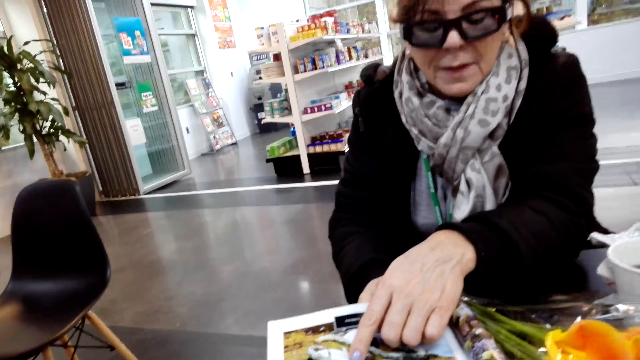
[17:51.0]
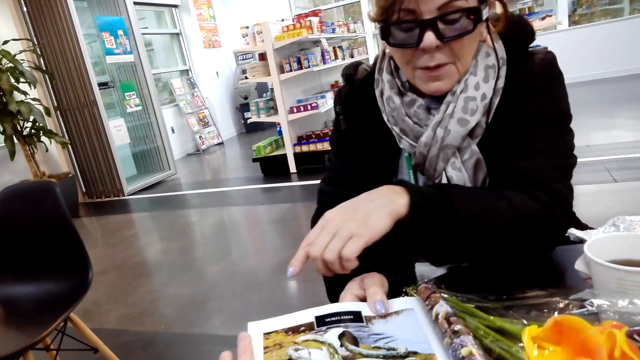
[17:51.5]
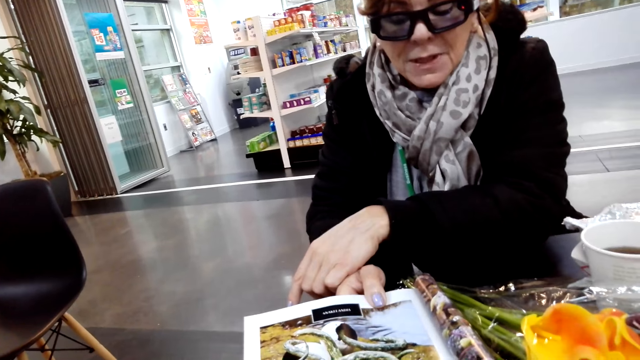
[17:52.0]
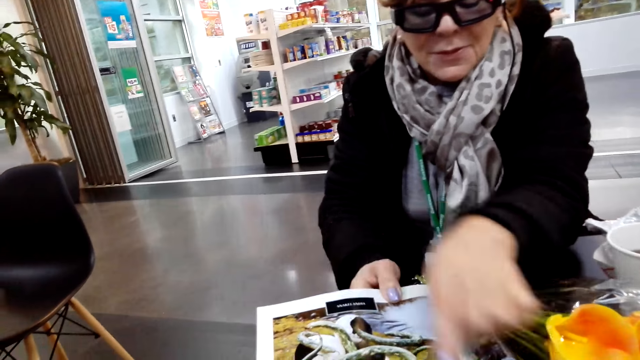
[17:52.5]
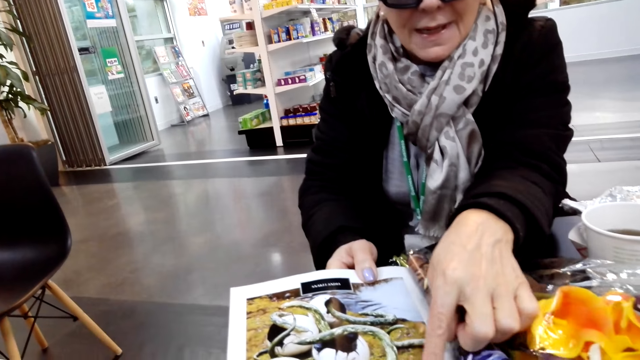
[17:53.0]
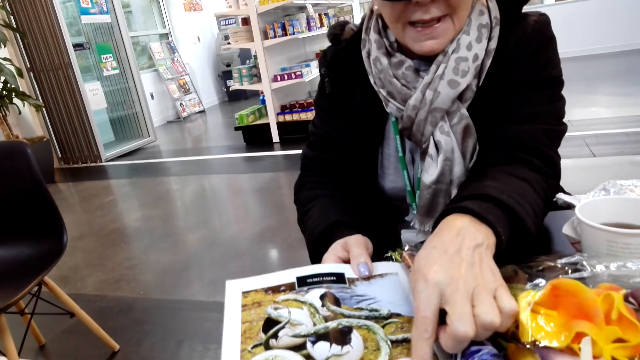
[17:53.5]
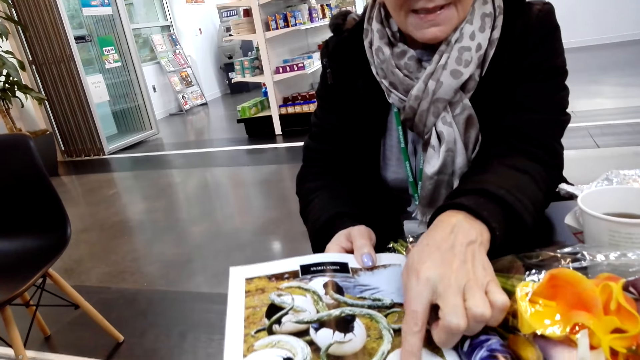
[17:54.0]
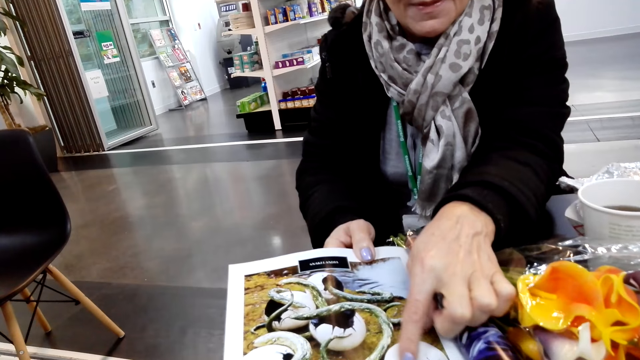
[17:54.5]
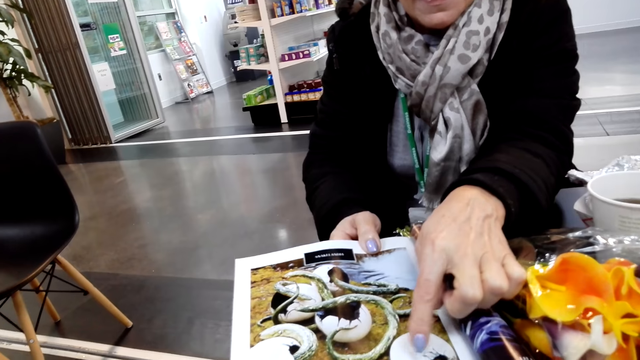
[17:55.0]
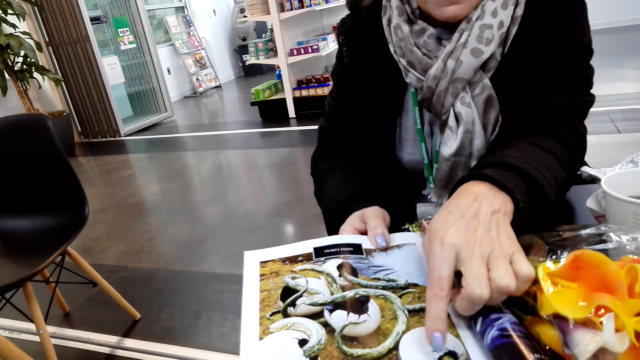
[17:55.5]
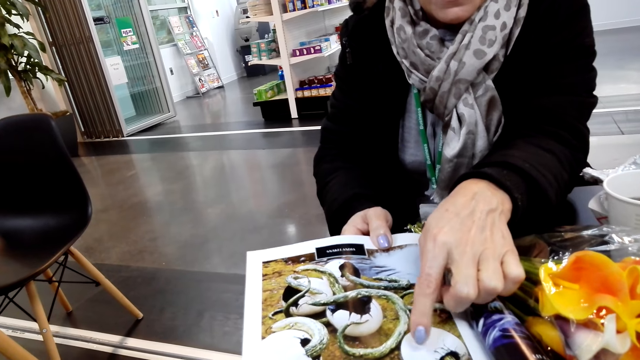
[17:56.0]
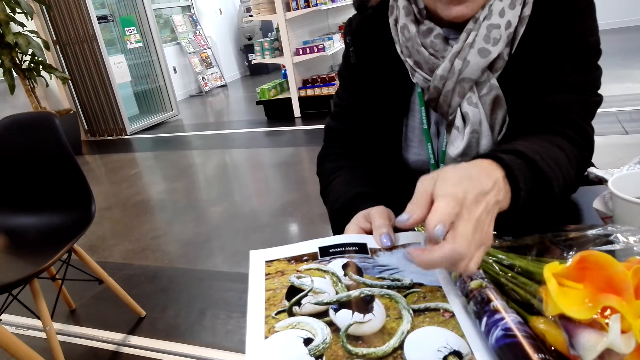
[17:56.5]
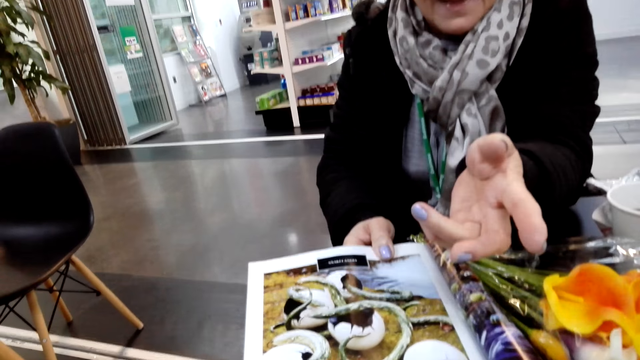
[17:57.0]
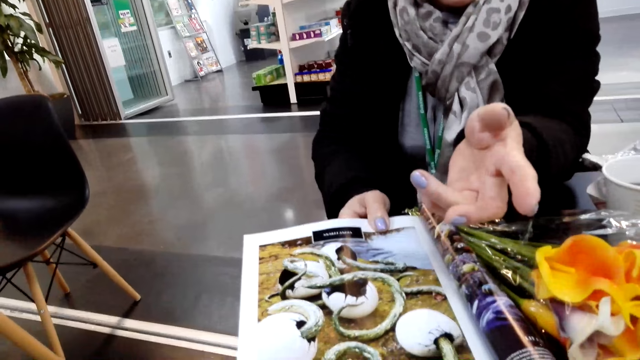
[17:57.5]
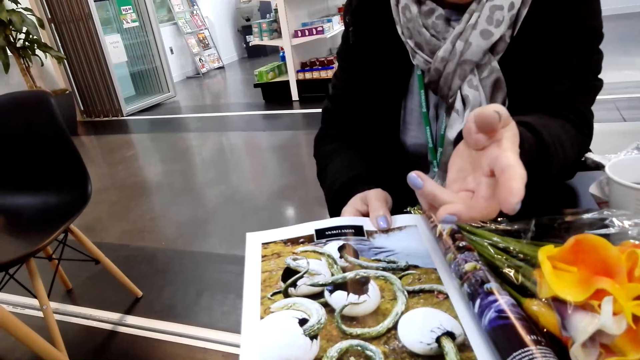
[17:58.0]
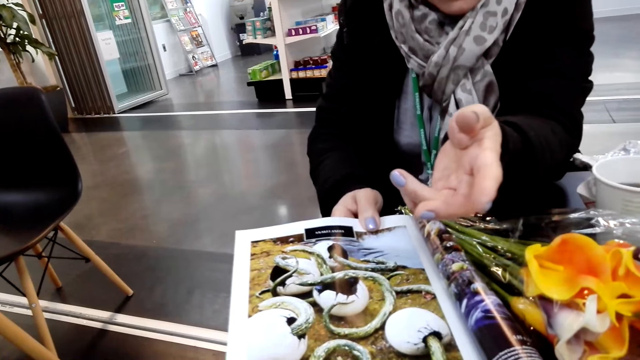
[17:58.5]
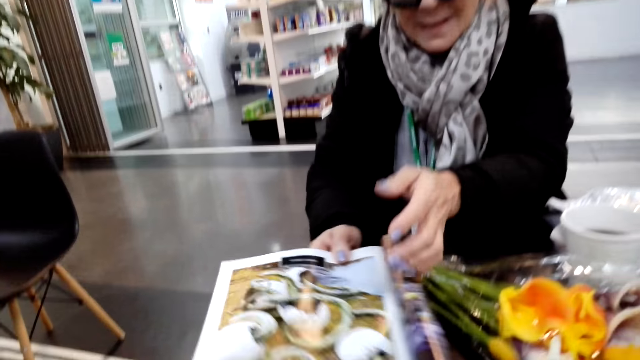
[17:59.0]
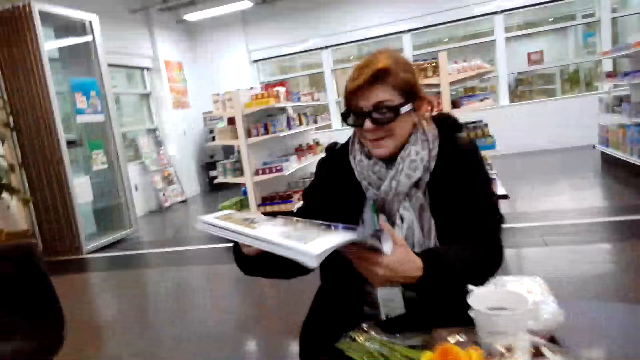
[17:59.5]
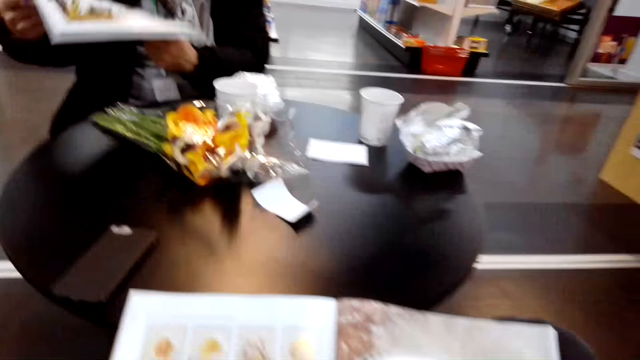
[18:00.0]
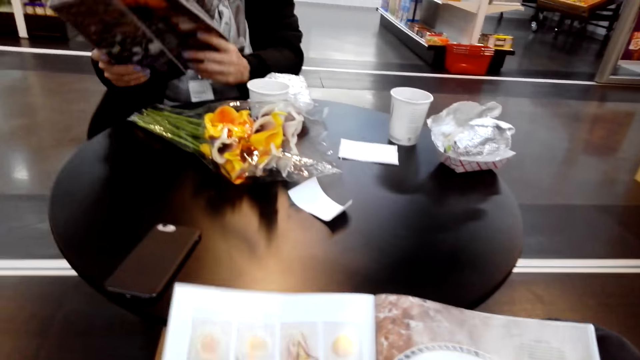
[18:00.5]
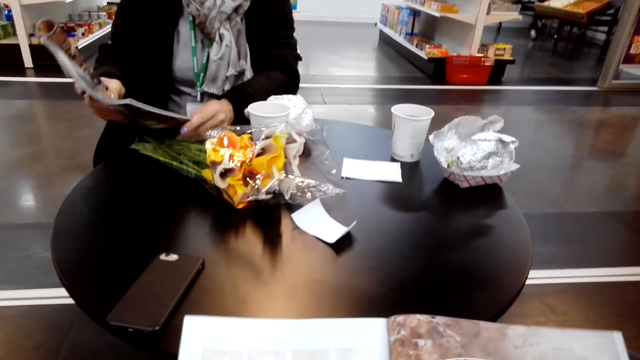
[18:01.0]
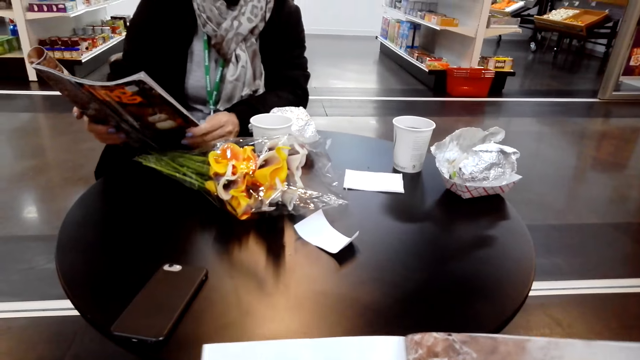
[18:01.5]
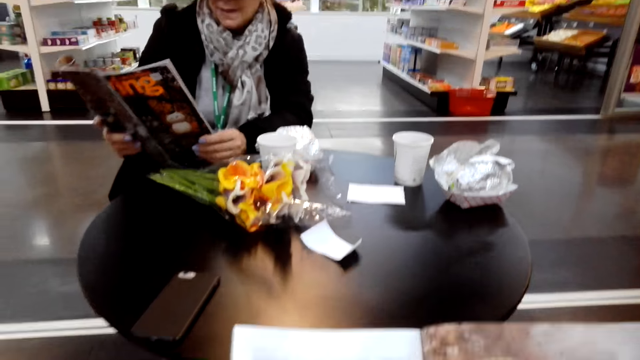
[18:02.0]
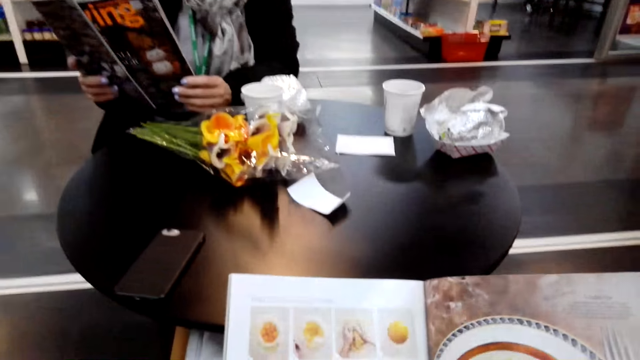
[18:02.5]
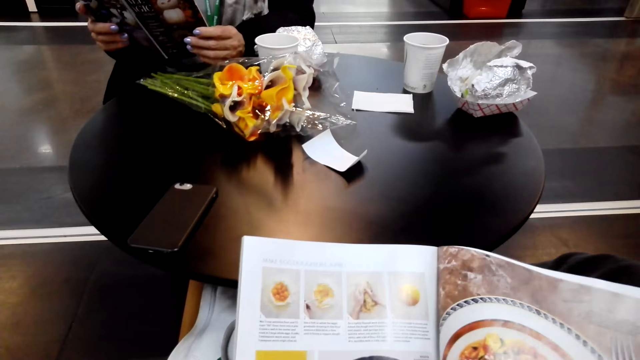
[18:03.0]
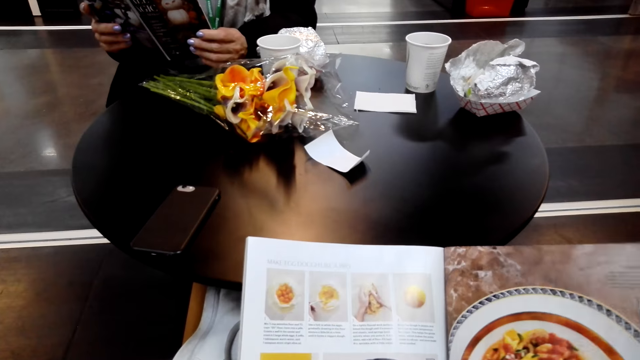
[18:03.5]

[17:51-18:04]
The lady talks with the camera wearer. She points at the magazine. She moves the magazine. She peruses the magazine.

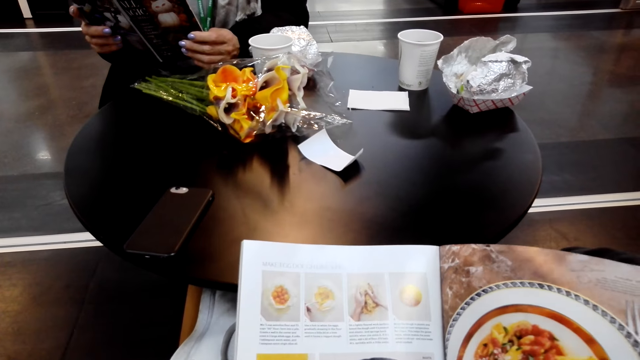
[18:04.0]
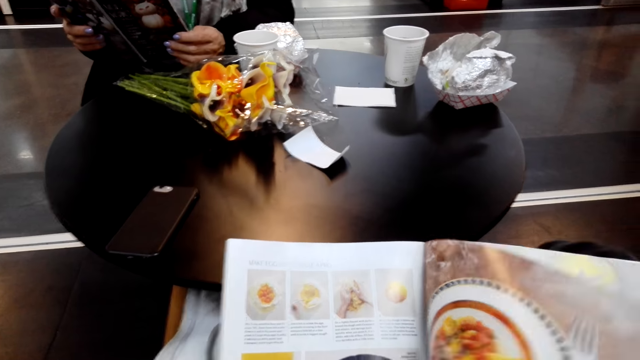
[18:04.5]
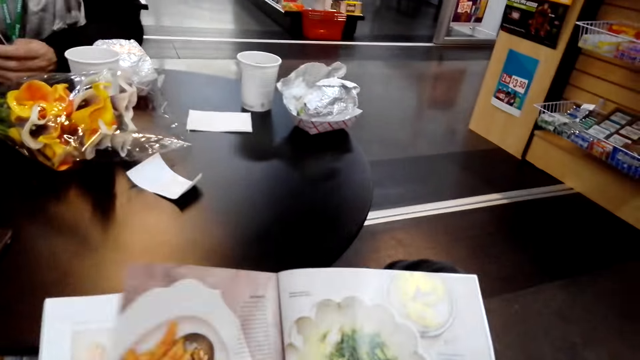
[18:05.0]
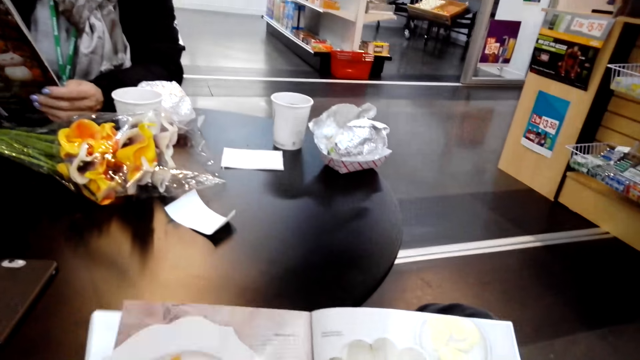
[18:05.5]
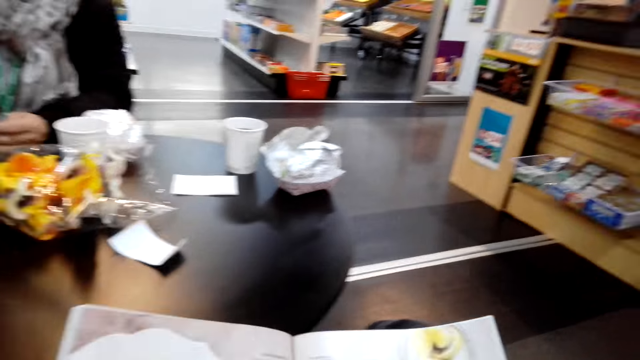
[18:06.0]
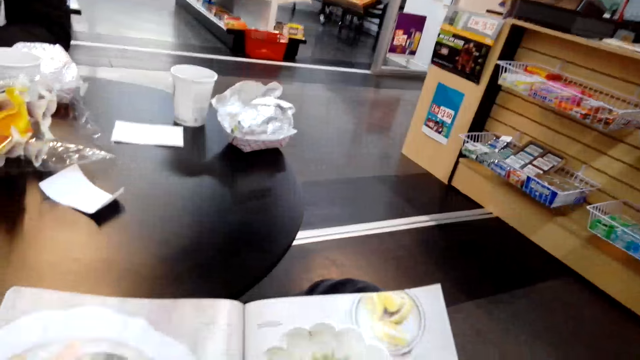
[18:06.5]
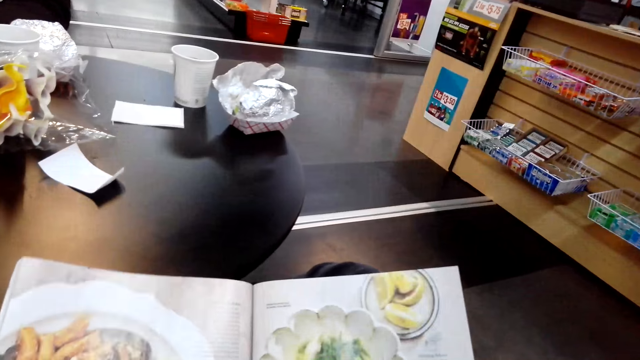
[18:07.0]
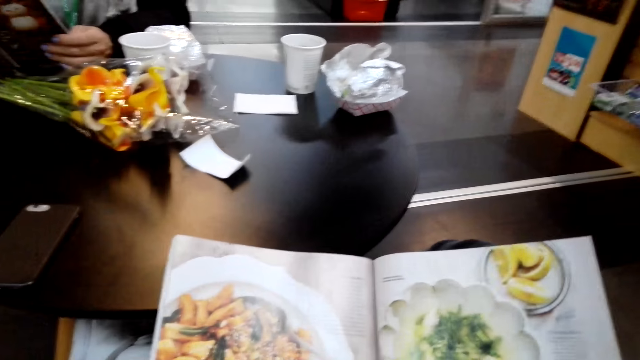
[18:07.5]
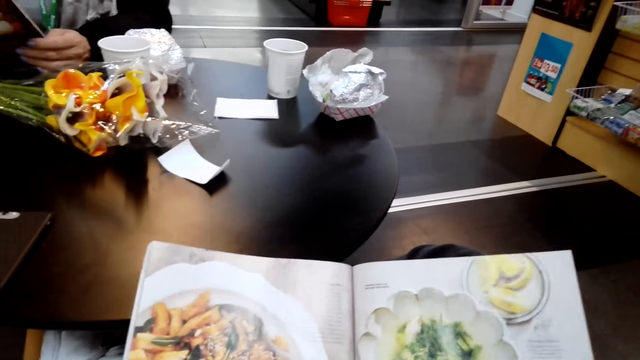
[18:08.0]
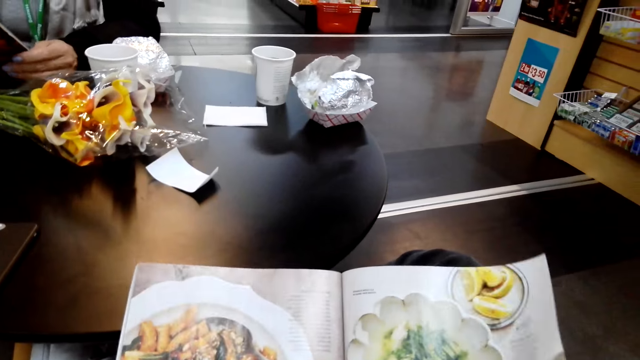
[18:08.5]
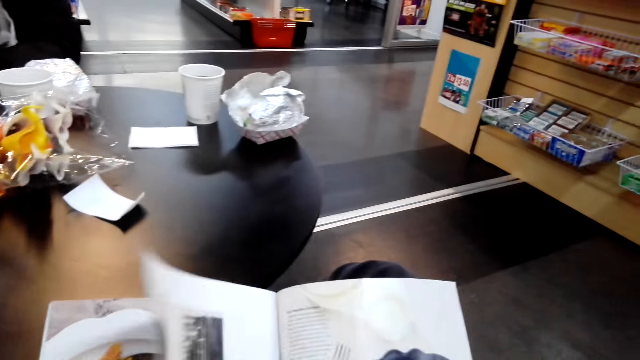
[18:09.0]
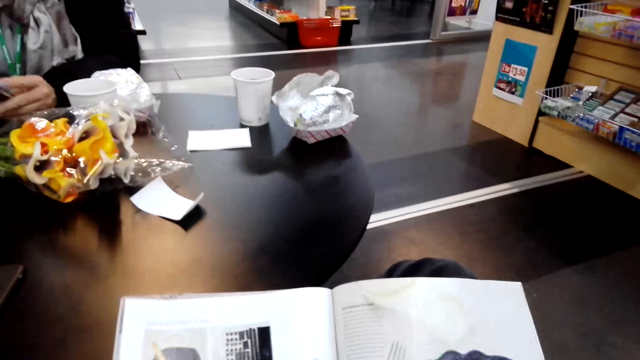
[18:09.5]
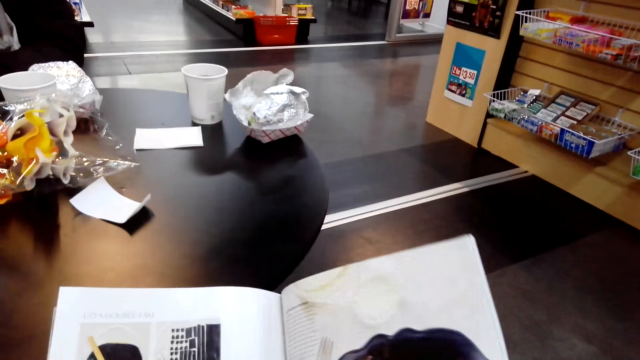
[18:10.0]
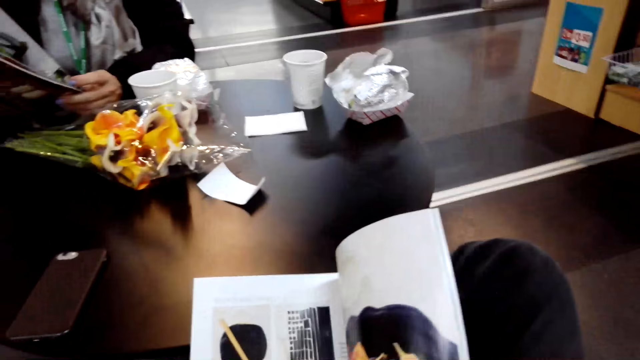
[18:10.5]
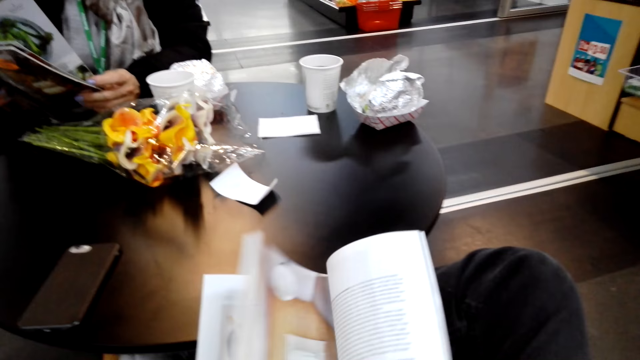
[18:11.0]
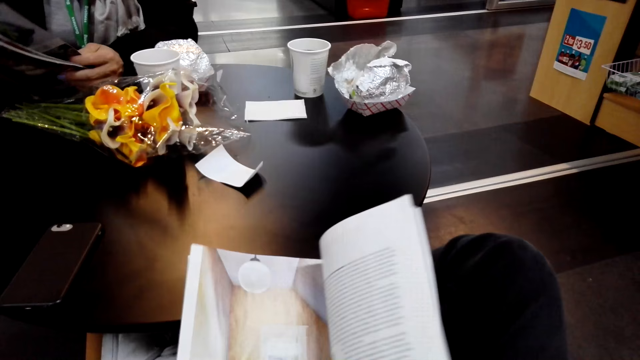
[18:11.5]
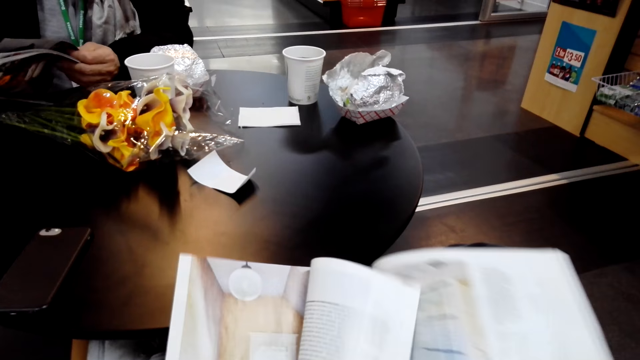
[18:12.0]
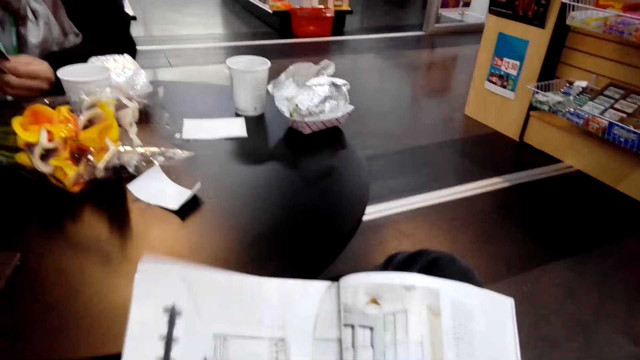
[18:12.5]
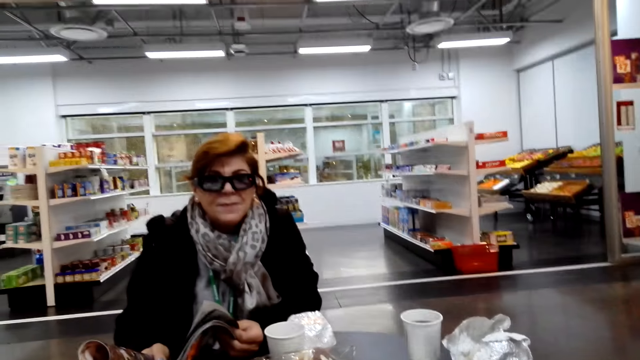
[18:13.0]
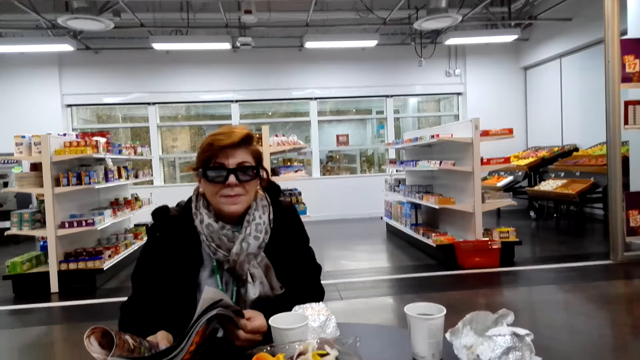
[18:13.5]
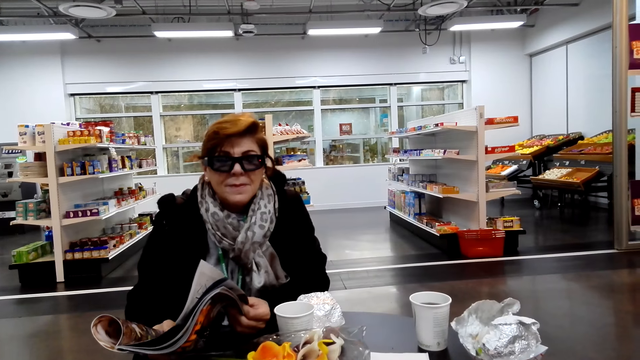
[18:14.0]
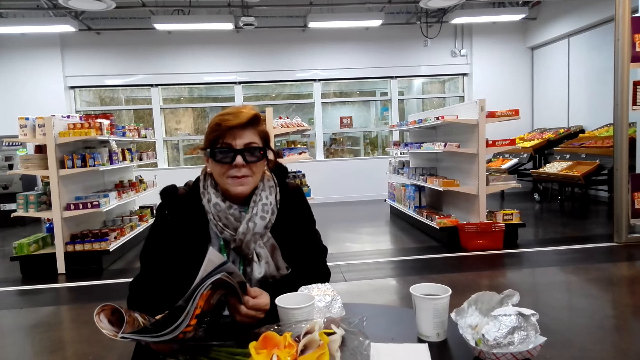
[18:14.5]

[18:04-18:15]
The camera wearer peruses the magazine. They flip a page. They look around. They flip a page. They flip a page again. They peruse the magazine. They flip a page. They look around.
